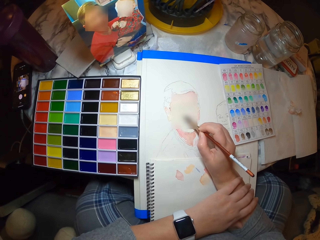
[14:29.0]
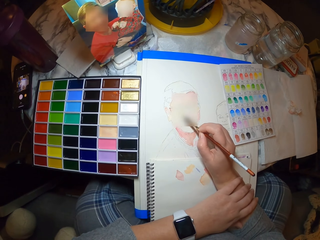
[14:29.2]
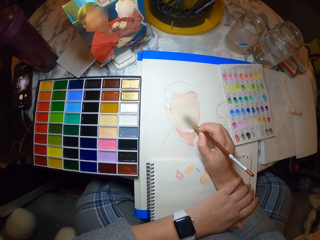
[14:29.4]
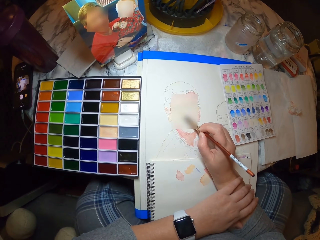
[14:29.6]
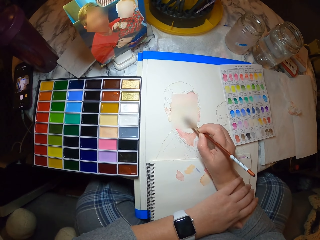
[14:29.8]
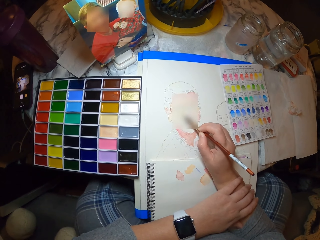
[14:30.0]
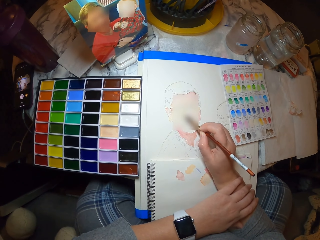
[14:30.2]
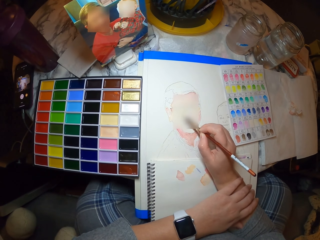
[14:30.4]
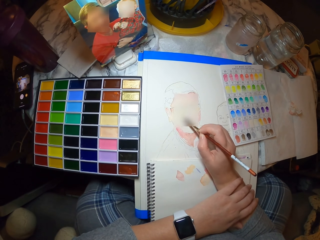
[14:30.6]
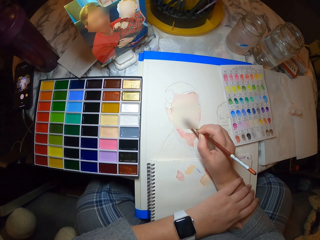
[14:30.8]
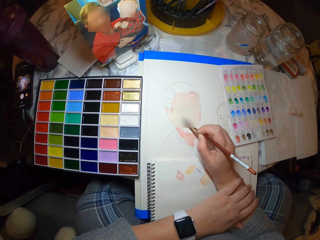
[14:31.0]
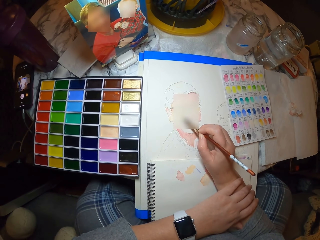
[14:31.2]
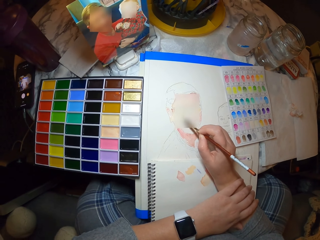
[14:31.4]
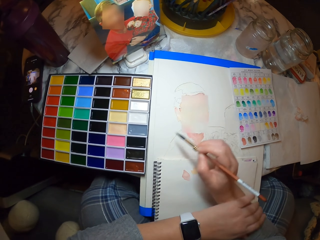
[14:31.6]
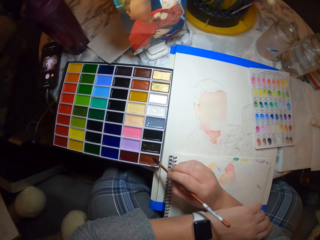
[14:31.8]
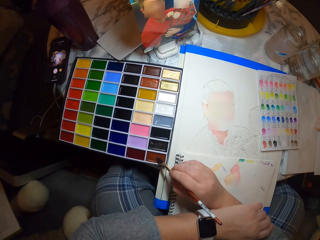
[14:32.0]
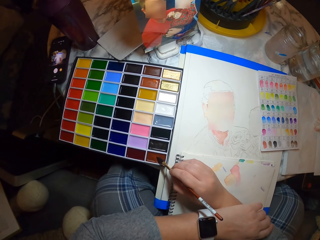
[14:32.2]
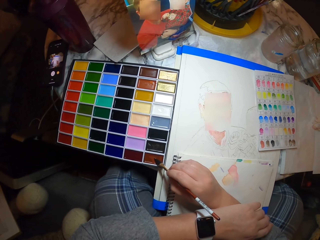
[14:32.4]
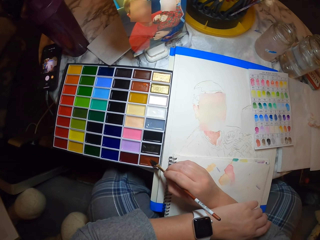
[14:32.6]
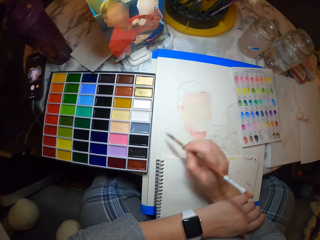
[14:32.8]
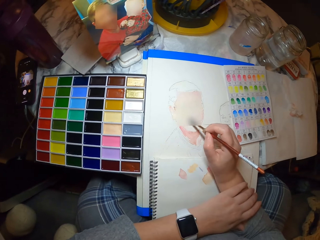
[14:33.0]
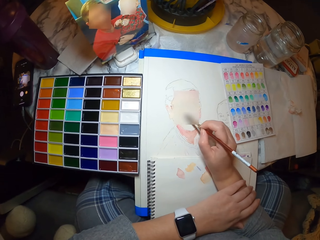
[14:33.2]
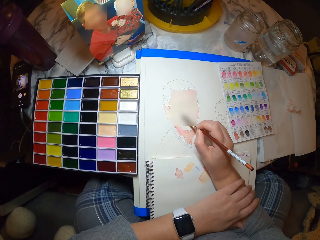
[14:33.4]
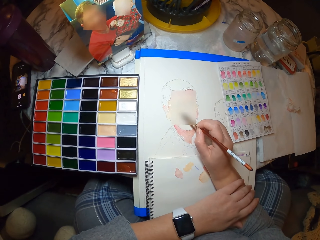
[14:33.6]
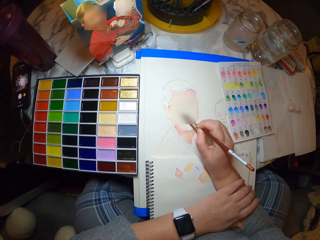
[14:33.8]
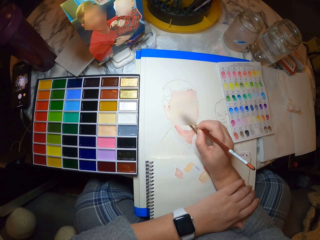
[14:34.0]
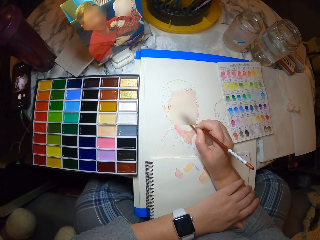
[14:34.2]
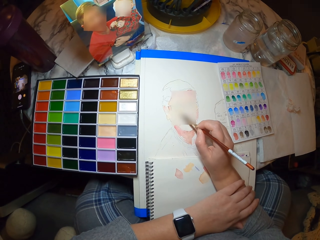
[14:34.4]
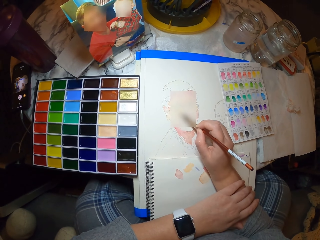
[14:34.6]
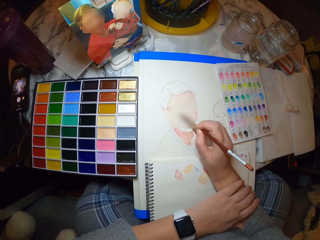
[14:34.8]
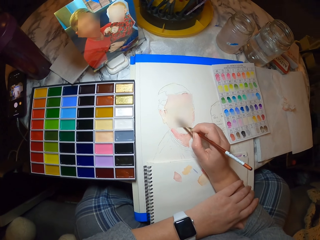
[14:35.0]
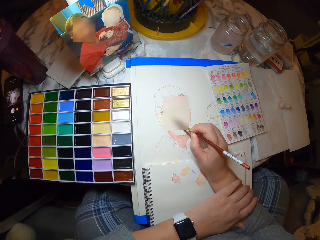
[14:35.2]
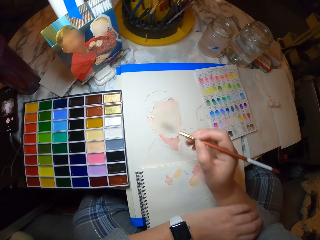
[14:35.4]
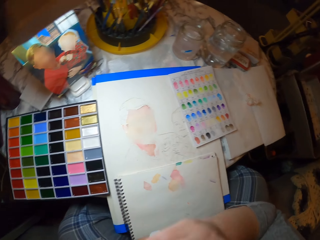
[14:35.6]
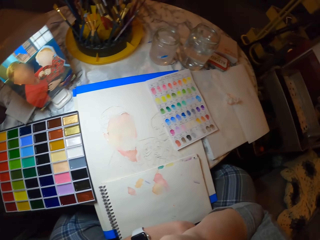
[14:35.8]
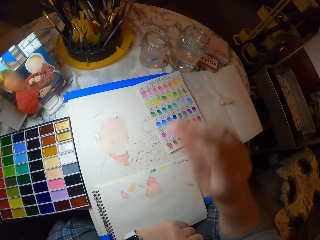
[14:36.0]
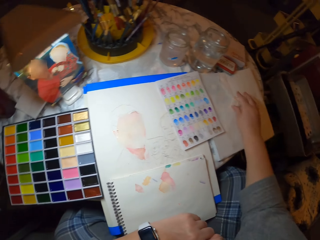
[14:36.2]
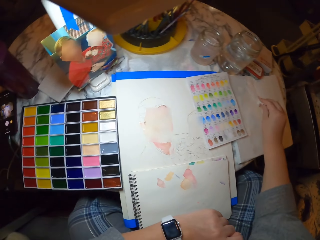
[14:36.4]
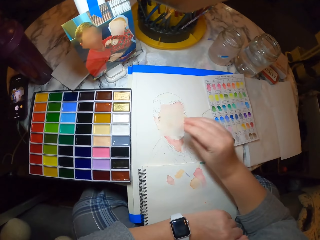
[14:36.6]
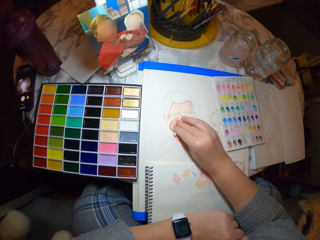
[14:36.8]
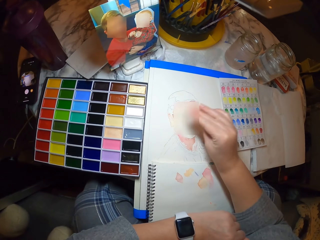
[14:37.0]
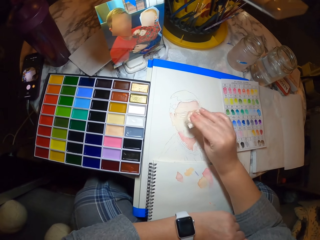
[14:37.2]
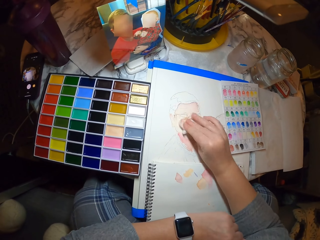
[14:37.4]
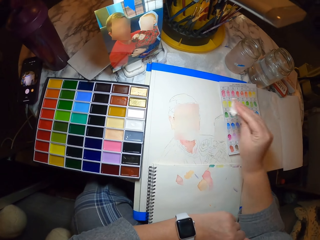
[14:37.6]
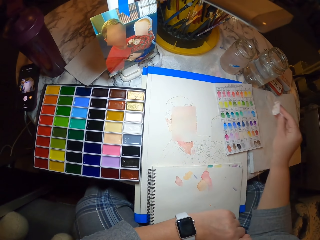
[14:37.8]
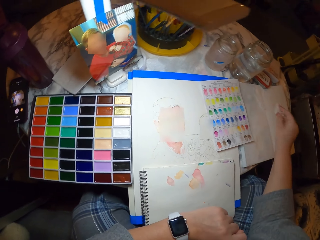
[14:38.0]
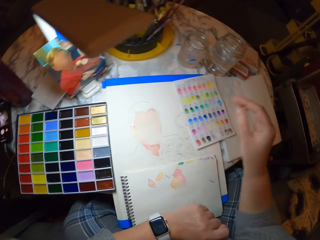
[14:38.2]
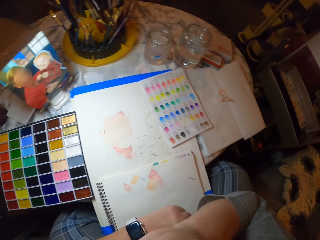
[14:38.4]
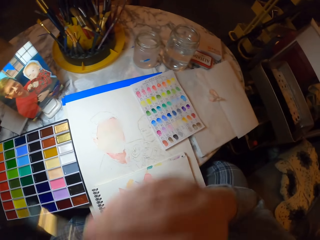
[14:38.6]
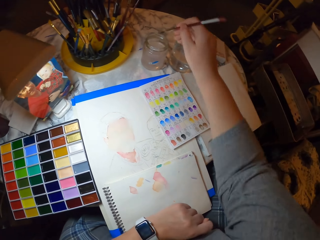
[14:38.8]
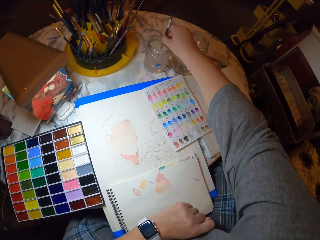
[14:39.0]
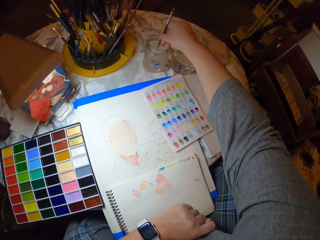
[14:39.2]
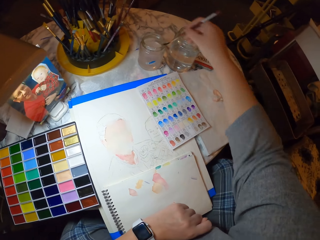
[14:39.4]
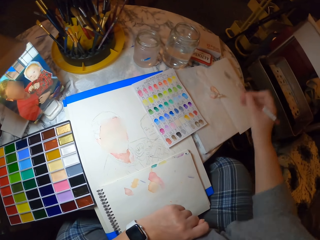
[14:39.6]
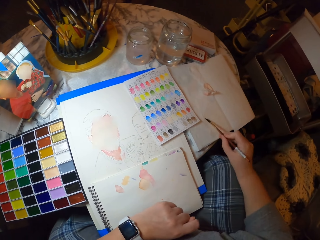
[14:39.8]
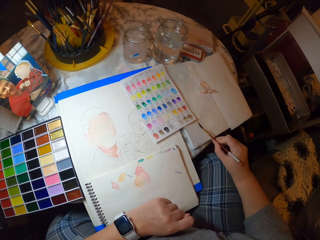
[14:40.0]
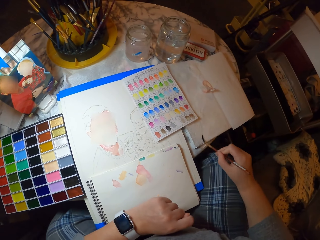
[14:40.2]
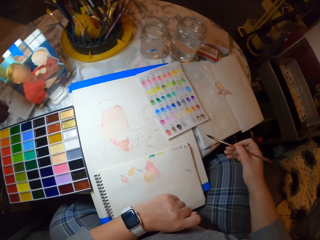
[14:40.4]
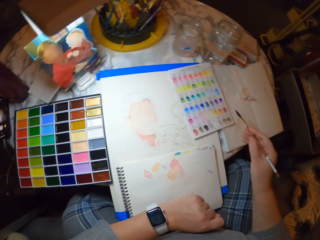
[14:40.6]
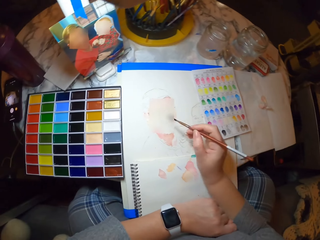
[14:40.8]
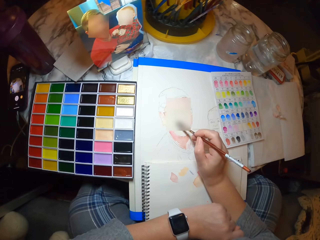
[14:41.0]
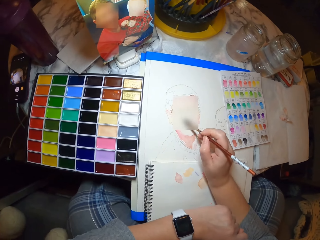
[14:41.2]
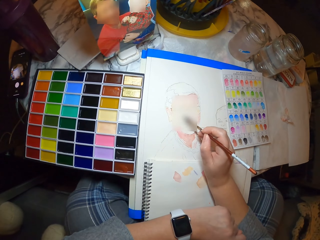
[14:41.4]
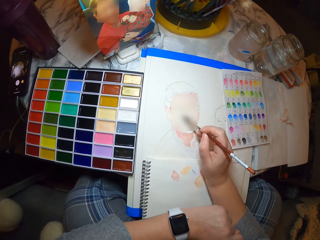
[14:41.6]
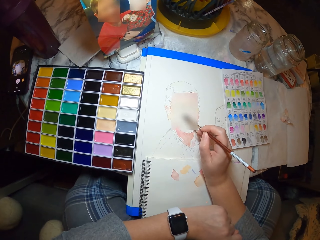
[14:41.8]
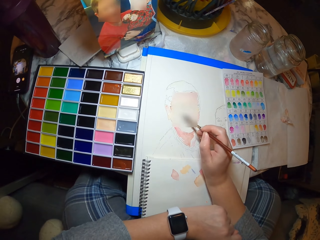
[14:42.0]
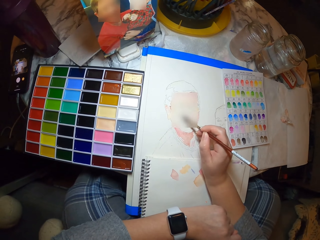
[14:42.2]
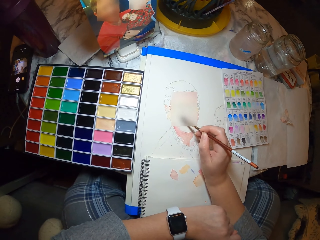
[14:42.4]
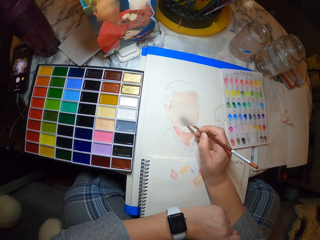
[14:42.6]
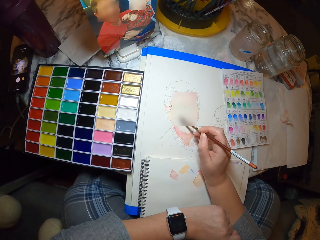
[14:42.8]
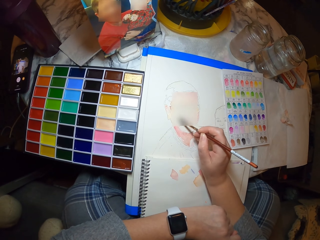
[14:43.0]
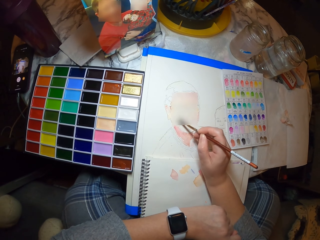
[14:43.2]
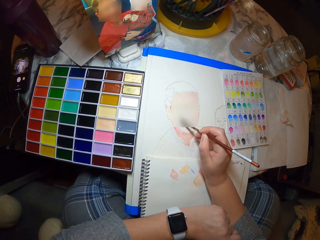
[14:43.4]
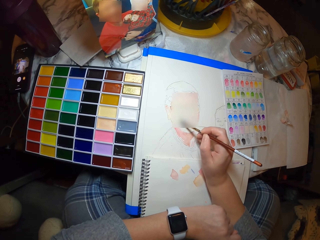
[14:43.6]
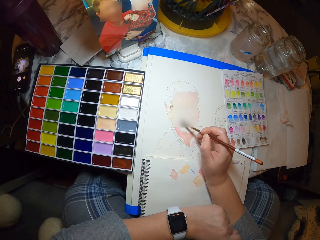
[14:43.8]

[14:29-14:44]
The camera wearer takes the paint in the palette with the paint brush. They paint on the picture or drawing with the paint brush. They put the brush on the mouth. They pick the tissue paper or serviette on the table. They put the serviette on the drawing. They dry the picture with the tissue paper. They place the tissue paper on the table. They pick the brush from the mouth. They dip the paint brush in the water container. They dry the paint brush on the paper. They paint on the picture with the paint brush.

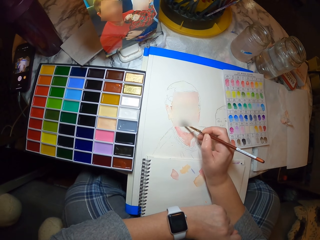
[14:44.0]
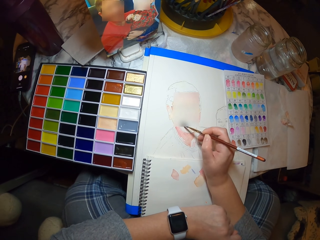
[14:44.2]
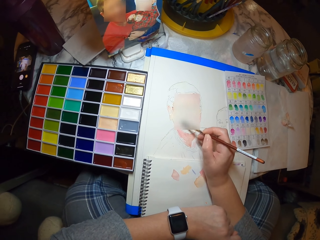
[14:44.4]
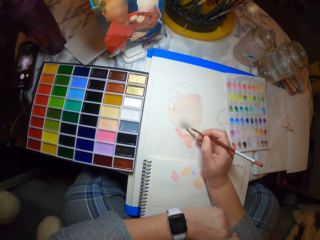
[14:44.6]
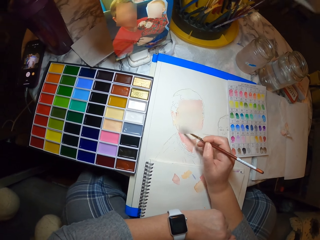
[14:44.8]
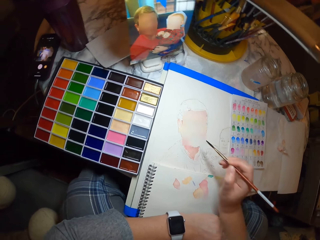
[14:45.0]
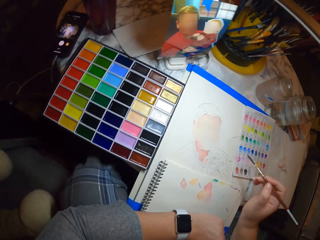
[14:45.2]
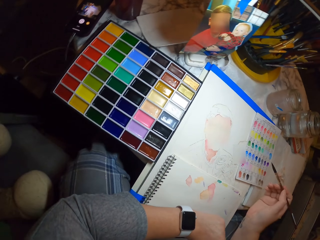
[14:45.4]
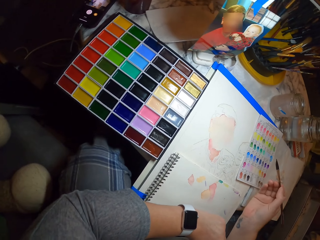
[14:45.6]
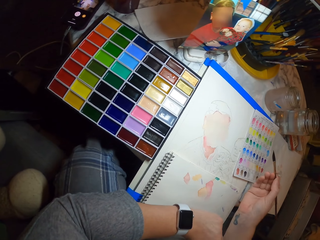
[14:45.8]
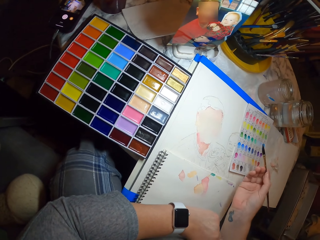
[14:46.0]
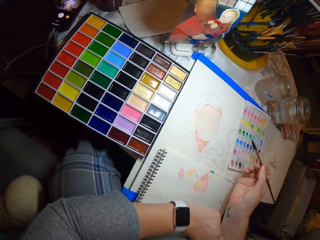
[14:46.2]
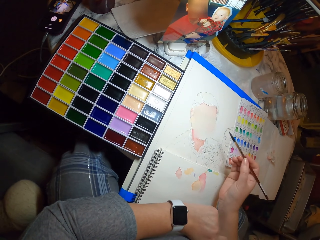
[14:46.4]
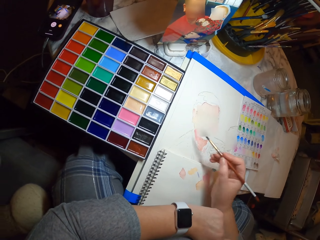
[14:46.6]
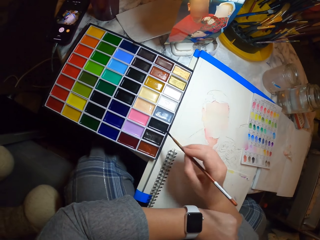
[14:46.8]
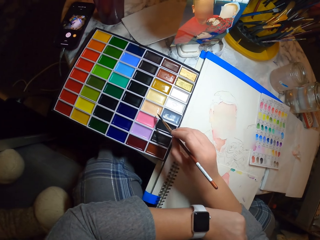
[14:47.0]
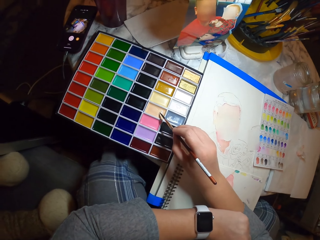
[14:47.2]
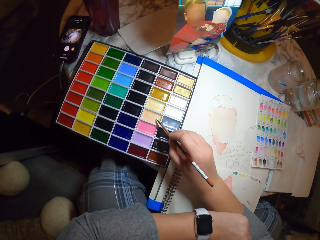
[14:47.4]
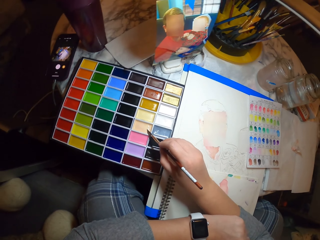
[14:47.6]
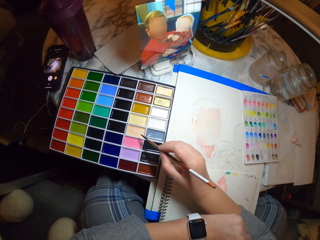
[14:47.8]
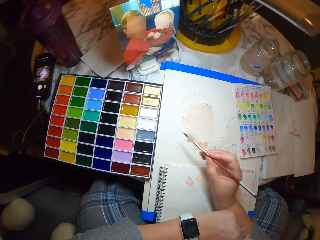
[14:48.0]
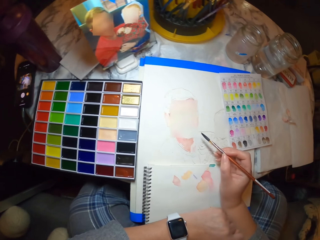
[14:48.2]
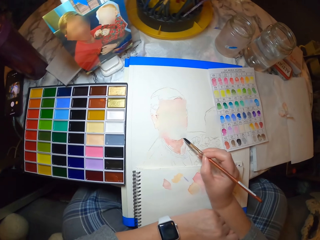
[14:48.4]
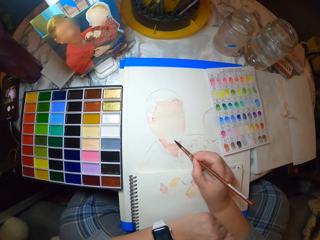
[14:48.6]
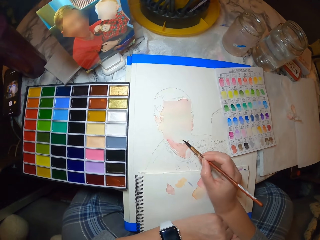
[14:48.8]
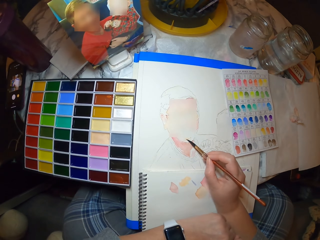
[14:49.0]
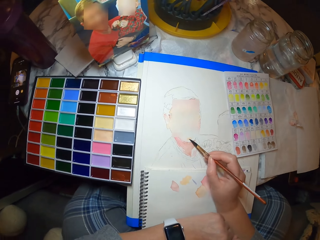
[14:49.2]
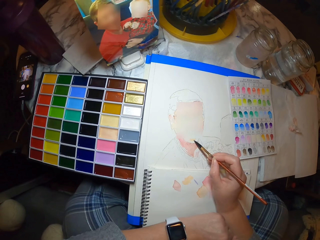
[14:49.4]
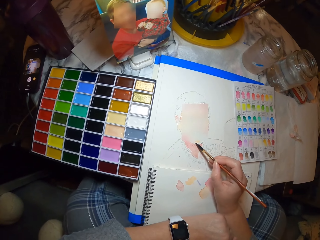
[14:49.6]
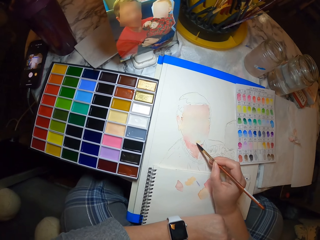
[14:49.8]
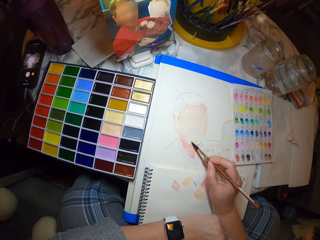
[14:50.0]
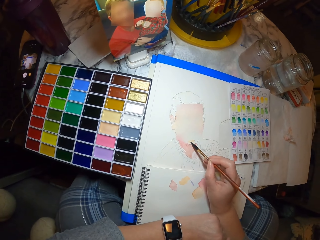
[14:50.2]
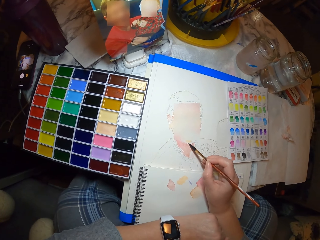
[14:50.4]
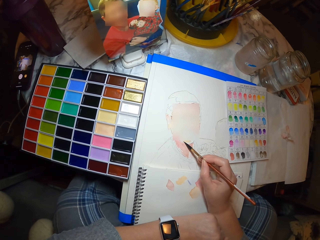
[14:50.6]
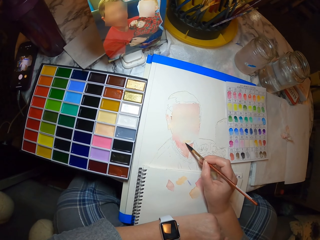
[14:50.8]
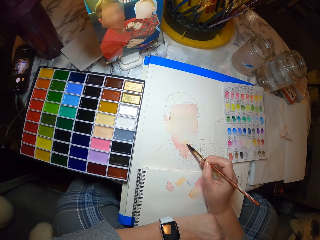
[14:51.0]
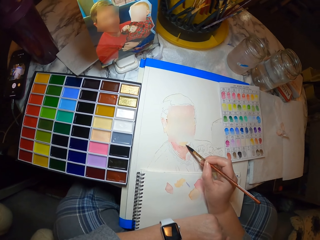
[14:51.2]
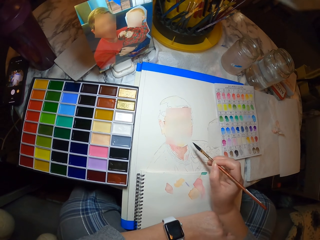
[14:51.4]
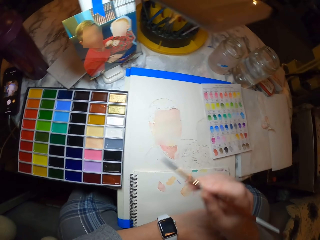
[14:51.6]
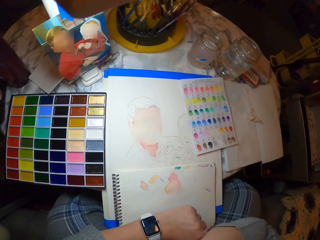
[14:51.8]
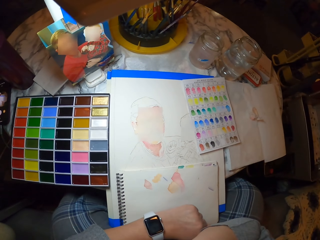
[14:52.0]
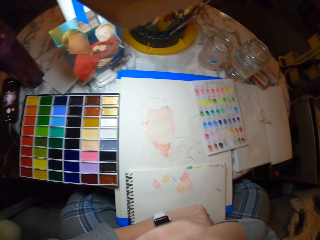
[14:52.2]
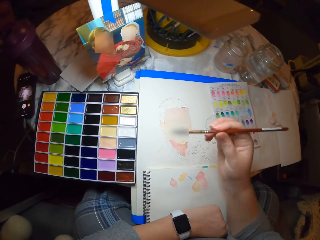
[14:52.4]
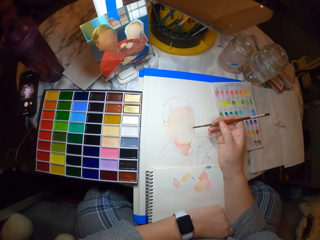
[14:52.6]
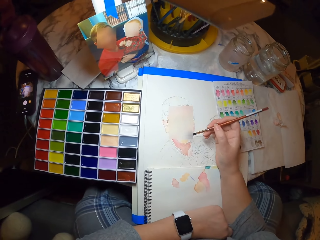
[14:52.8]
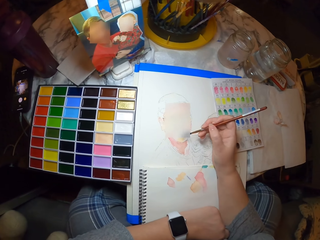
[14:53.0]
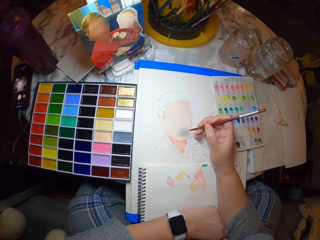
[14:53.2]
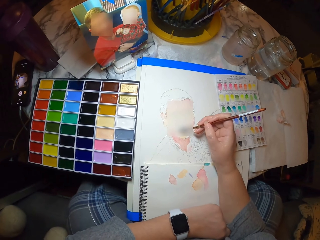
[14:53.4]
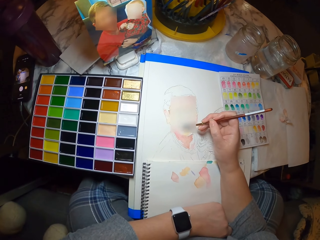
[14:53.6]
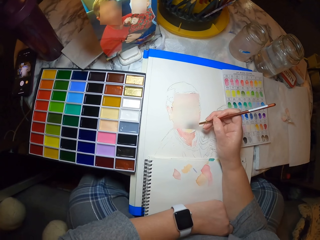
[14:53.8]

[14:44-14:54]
The camera wearer looks at the picture. They take the paint in the palette with the paint brush. They paint on the picture with the paint brush. They touch the mouth. They paint the drawing.
